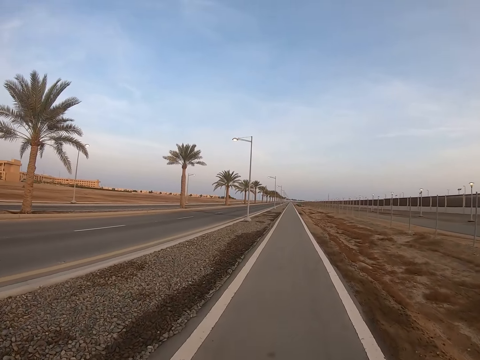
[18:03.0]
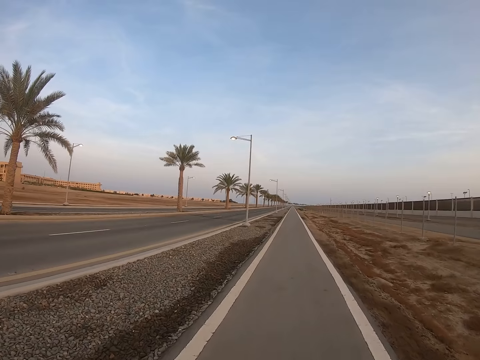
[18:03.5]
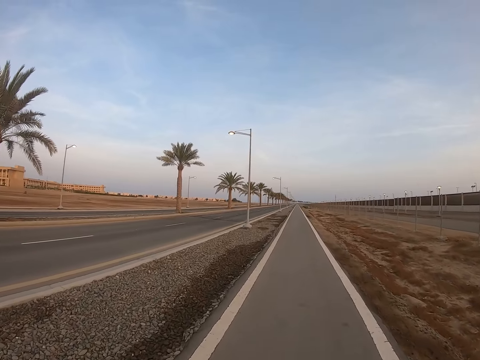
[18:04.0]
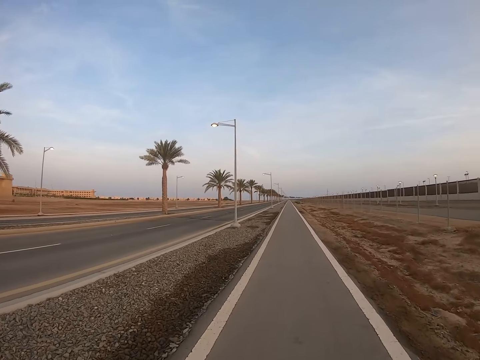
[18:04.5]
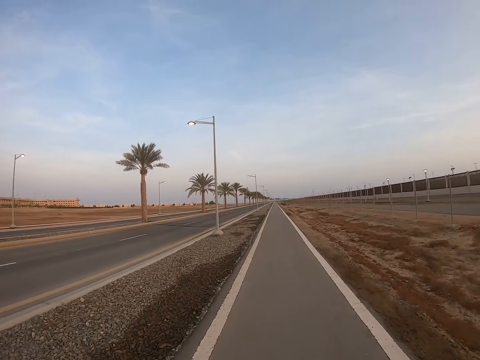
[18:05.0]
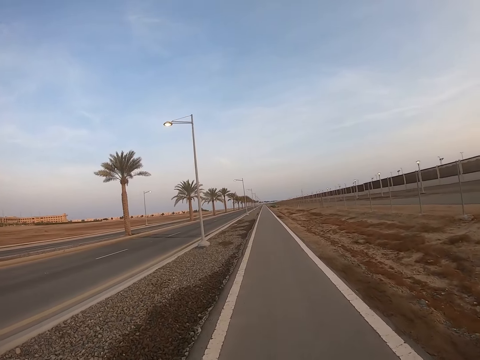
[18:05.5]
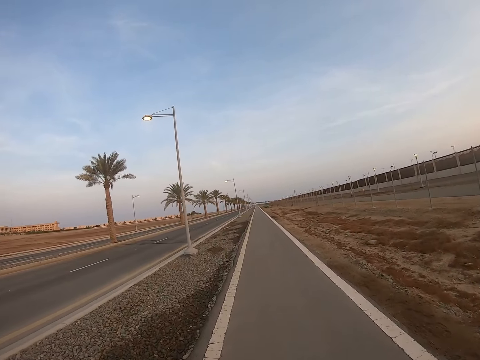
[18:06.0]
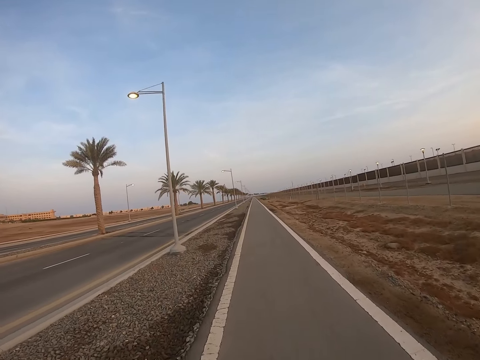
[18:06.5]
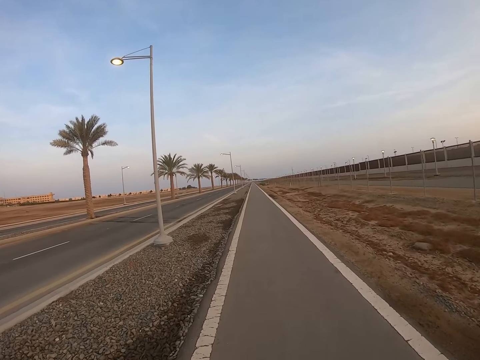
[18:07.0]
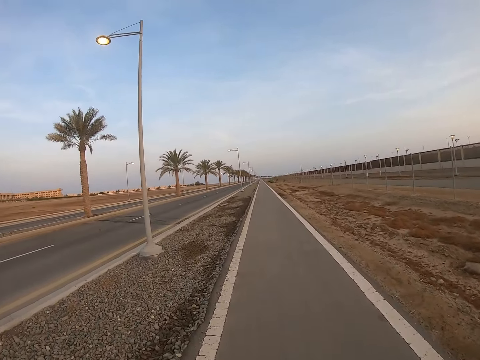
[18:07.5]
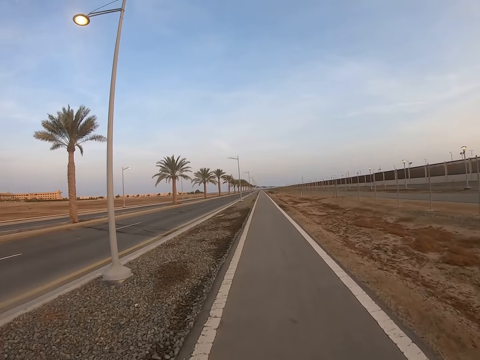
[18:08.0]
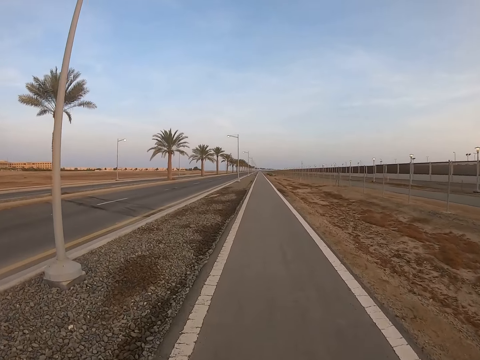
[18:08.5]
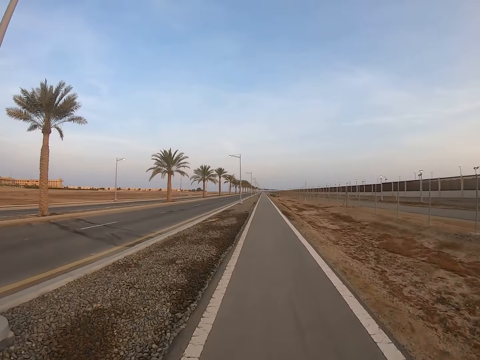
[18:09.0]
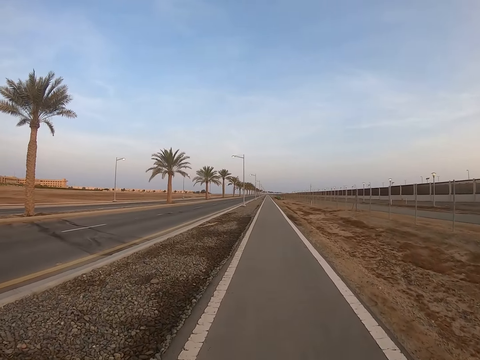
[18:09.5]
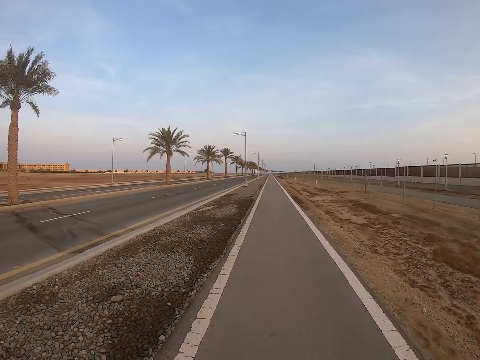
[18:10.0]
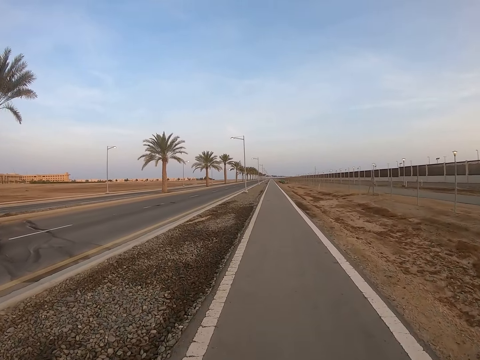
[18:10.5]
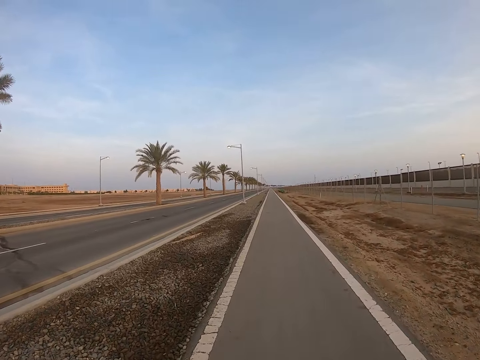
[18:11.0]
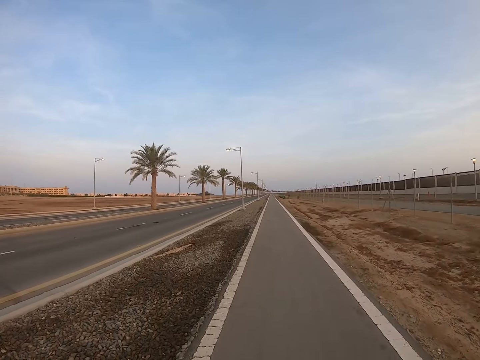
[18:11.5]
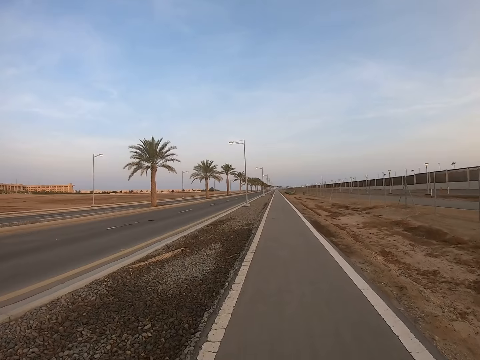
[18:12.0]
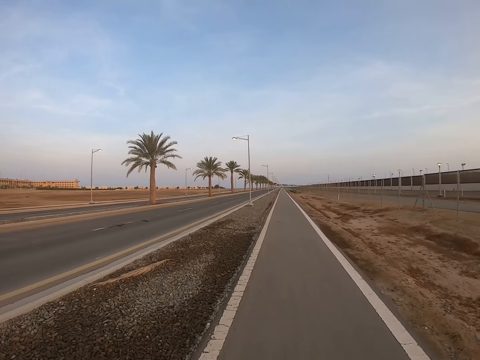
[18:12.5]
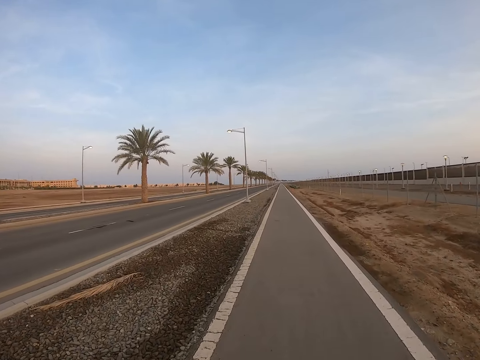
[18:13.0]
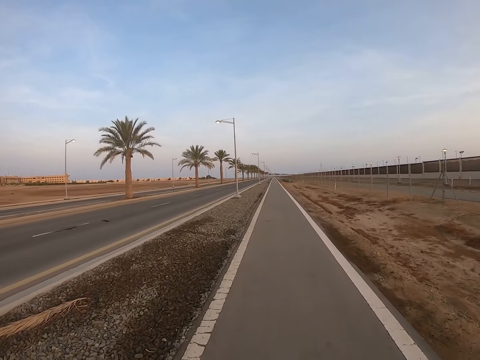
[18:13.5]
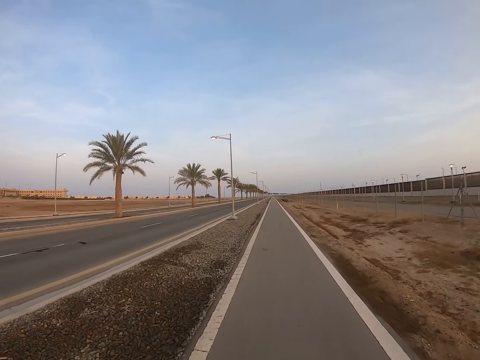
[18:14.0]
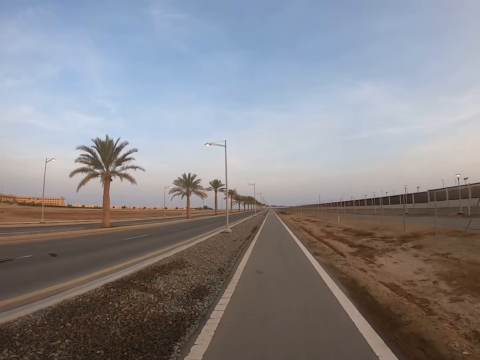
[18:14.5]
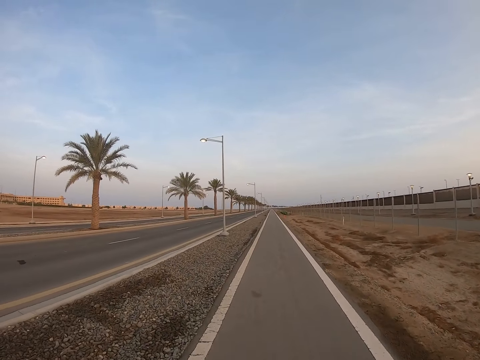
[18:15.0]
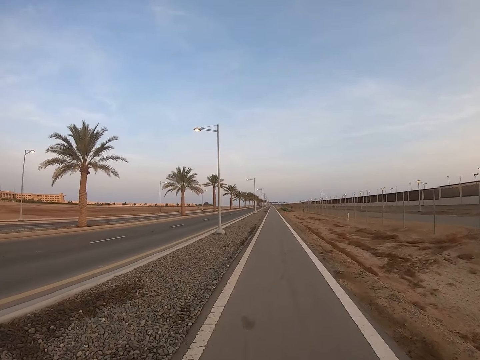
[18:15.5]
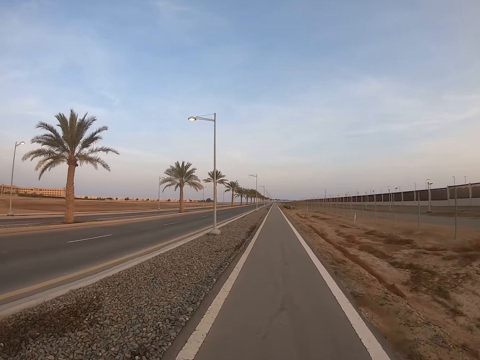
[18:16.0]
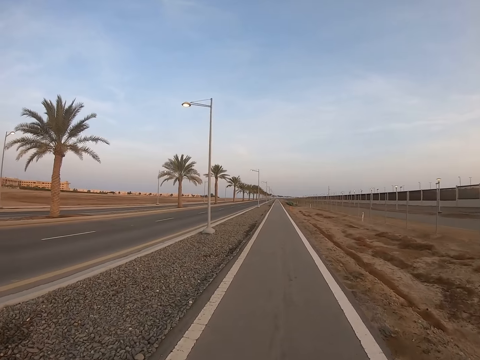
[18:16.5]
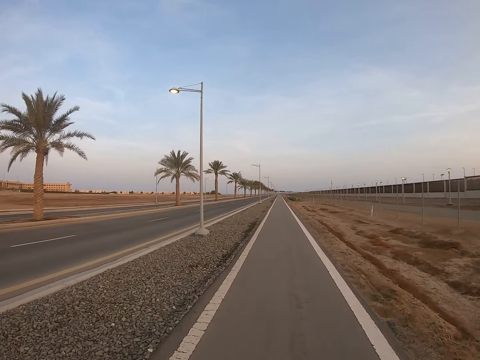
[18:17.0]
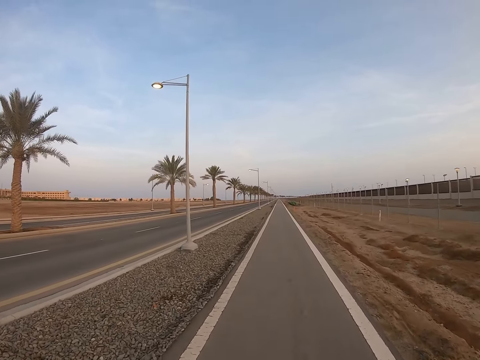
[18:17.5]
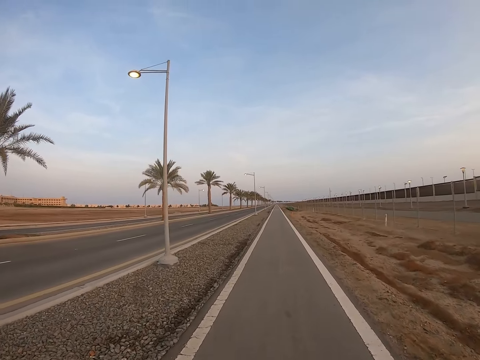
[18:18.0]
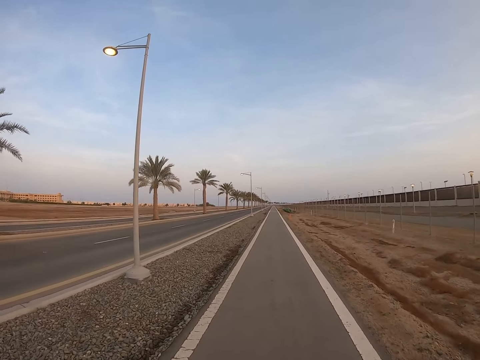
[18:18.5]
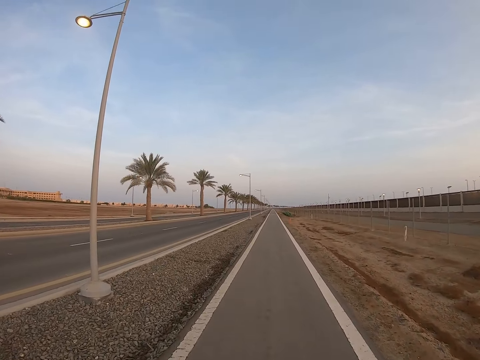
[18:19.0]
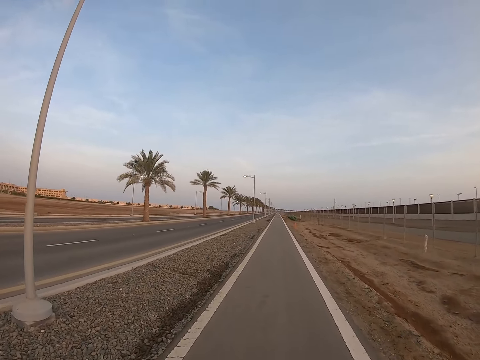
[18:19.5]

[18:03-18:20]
The camera wearer looks down. They walk on the pavement.

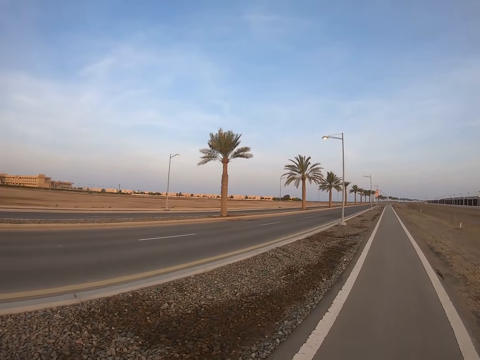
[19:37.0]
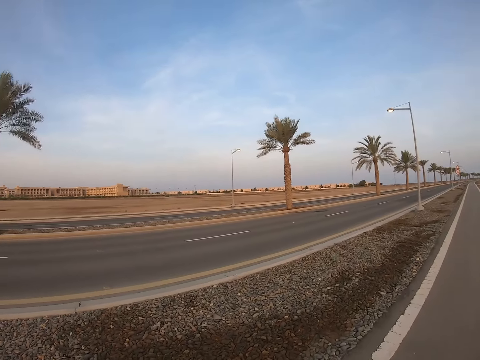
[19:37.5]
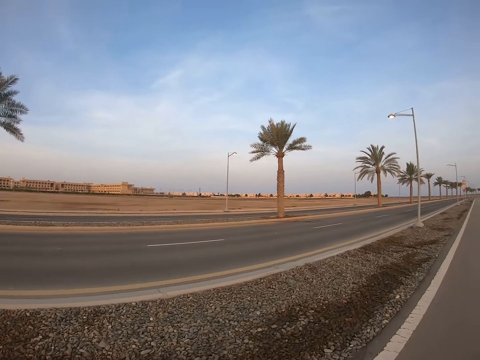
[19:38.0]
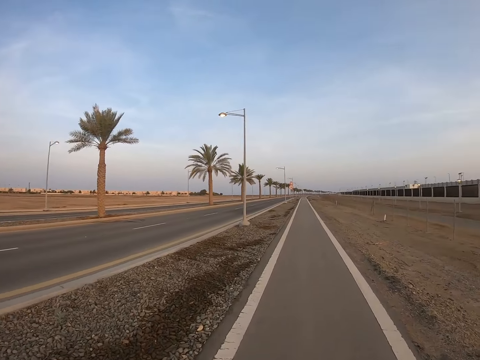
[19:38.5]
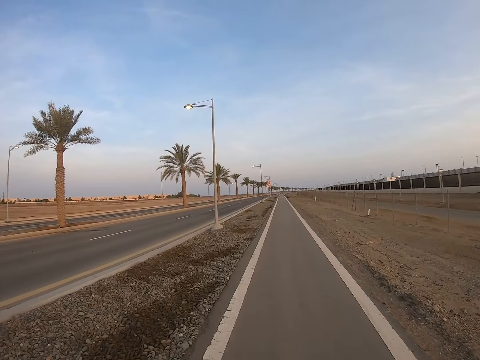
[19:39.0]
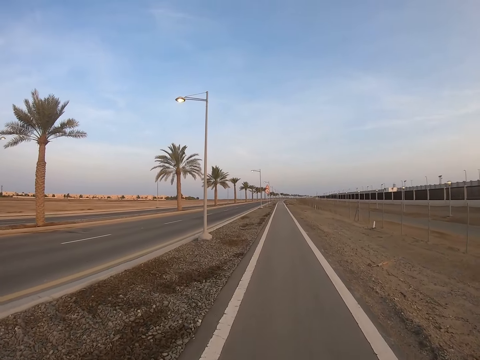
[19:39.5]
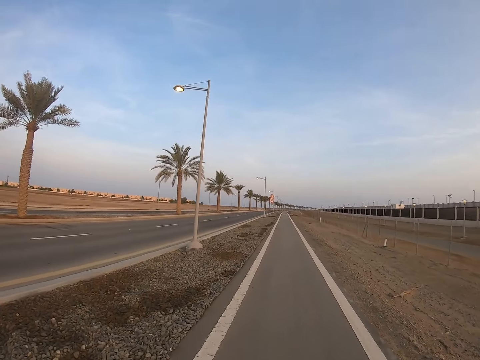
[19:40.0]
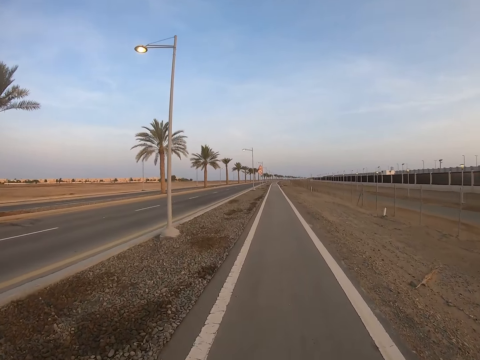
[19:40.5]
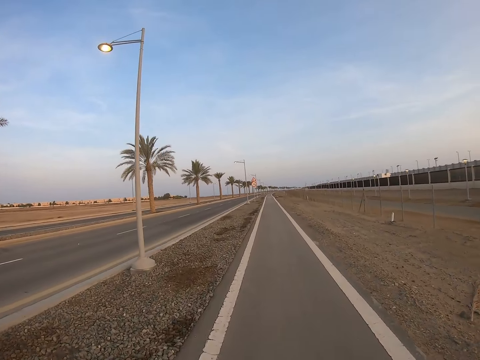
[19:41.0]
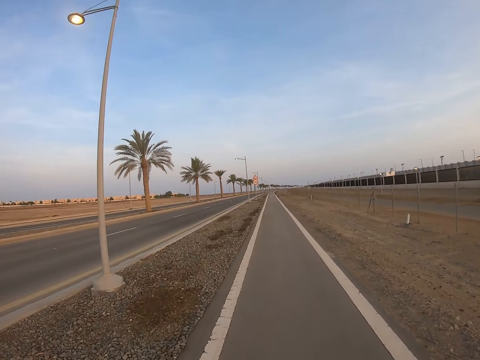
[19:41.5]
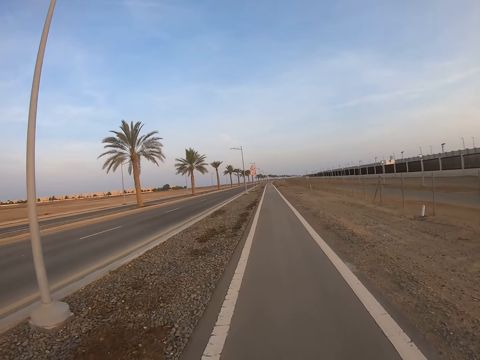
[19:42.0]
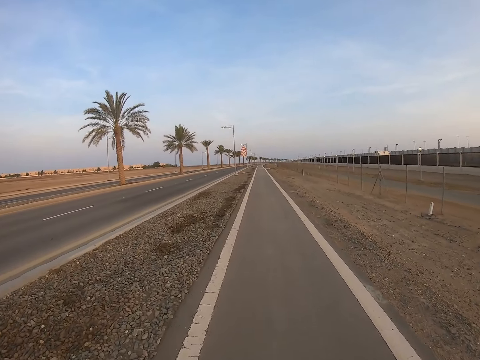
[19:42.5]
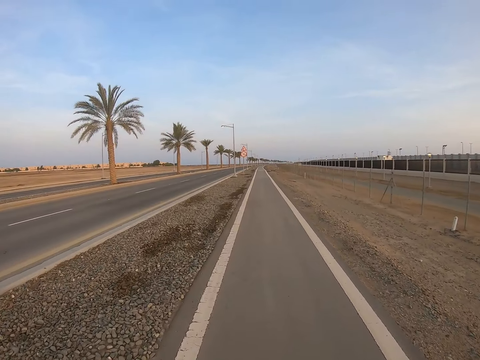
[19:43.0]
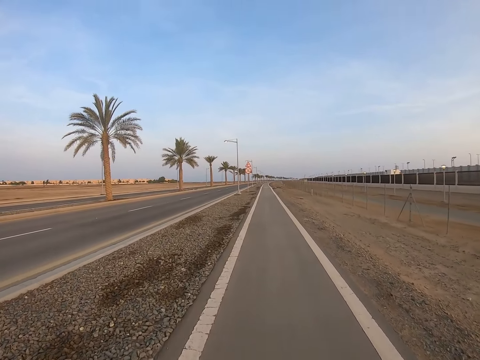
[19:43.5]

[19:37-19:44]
The camera wearer looks around. They walk on the sidewalk.

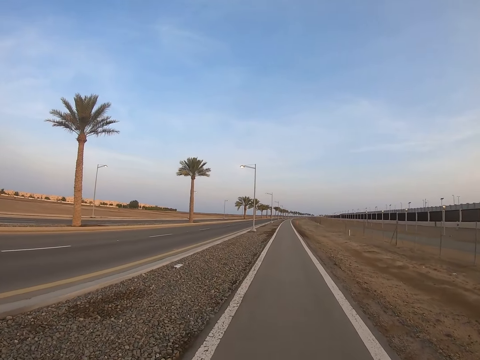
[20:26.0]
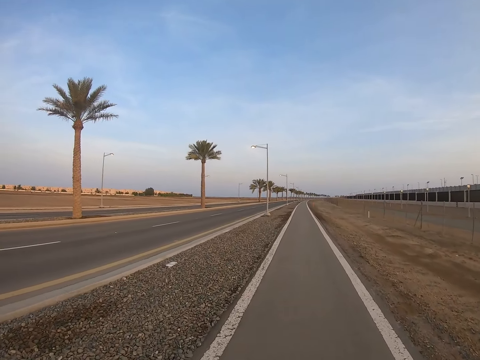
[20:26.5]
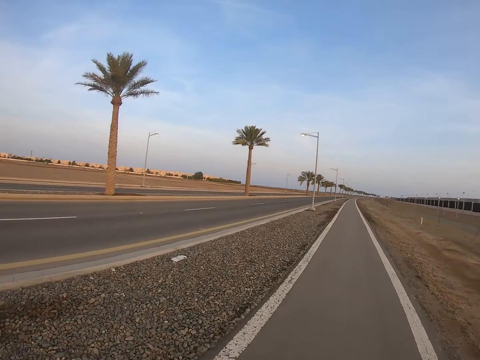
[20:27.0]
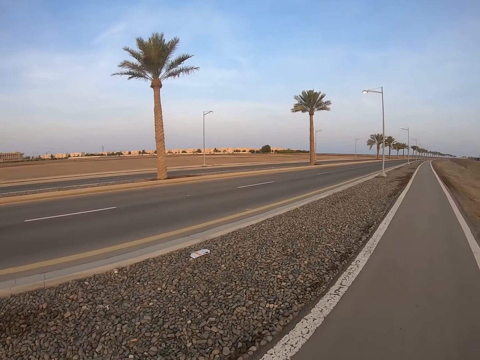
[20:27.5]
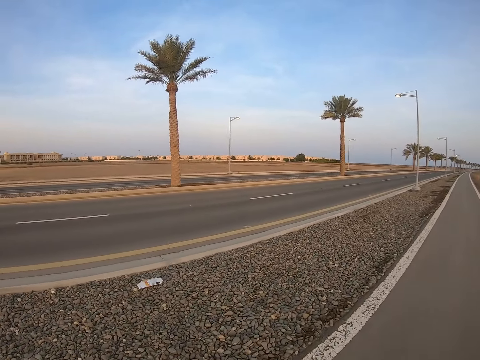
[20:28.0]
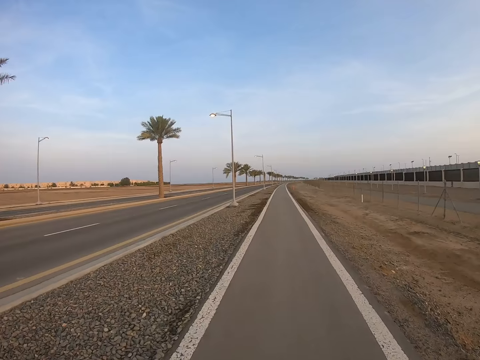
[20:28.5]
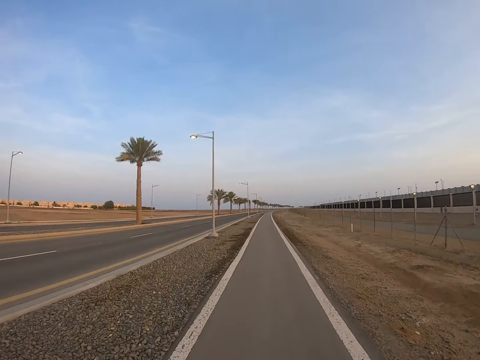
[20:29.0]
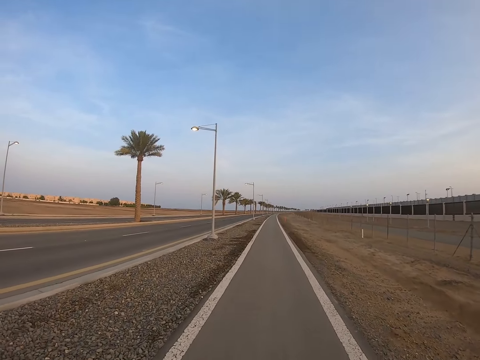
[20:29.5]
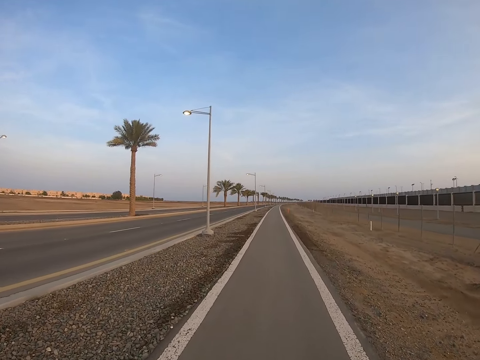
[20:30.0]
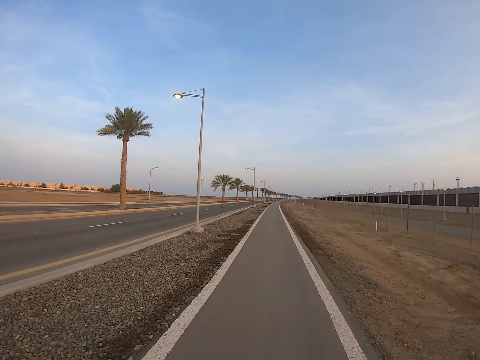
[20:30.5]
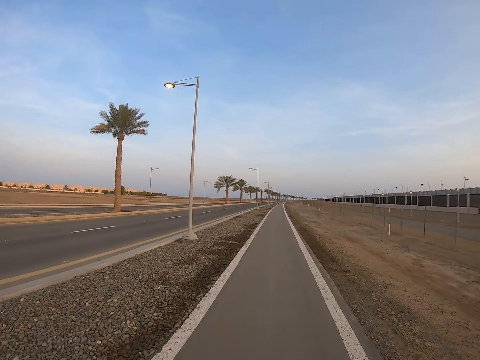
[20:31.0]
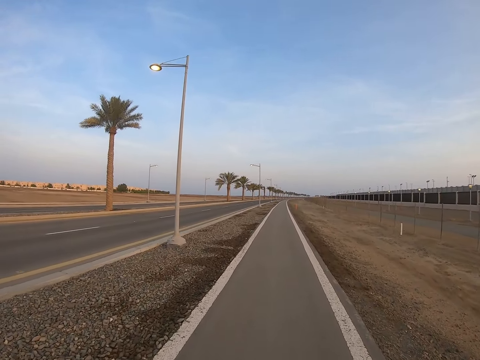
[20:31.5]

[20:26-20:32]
The camera wearer looks around. They walk on the sidewalk.
